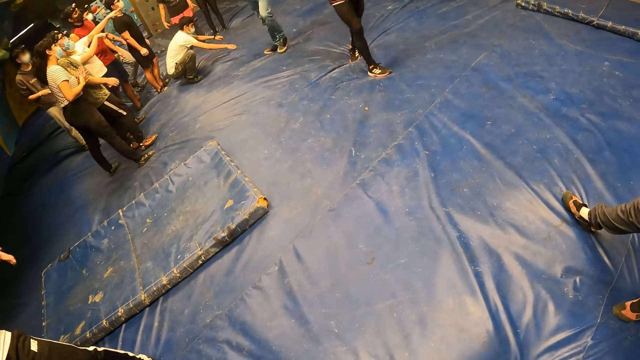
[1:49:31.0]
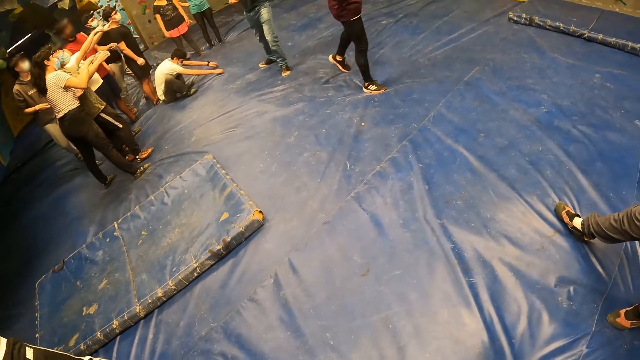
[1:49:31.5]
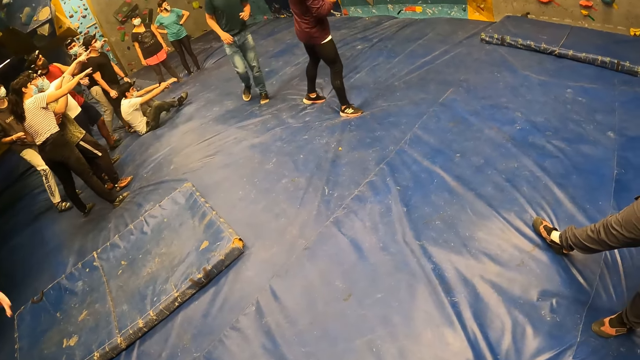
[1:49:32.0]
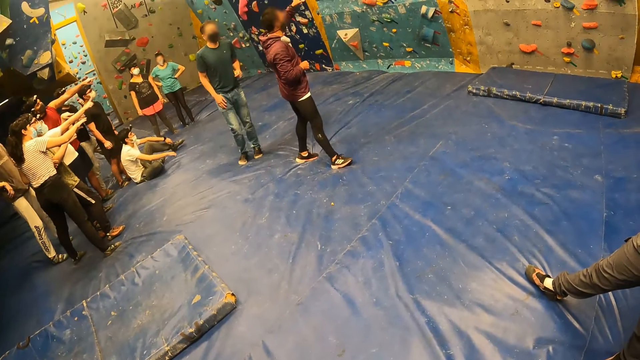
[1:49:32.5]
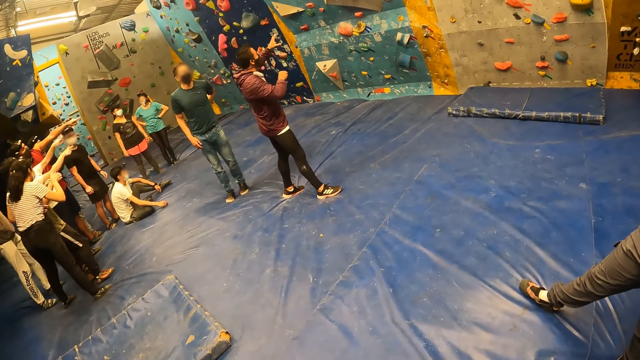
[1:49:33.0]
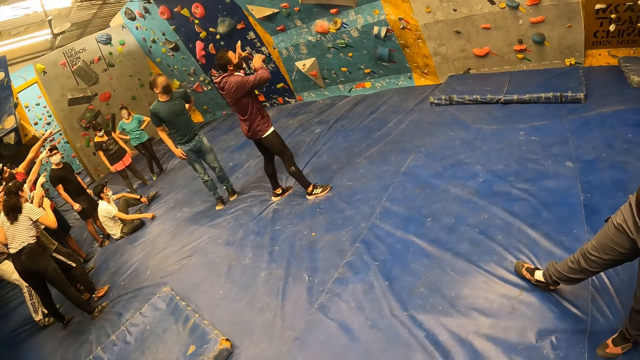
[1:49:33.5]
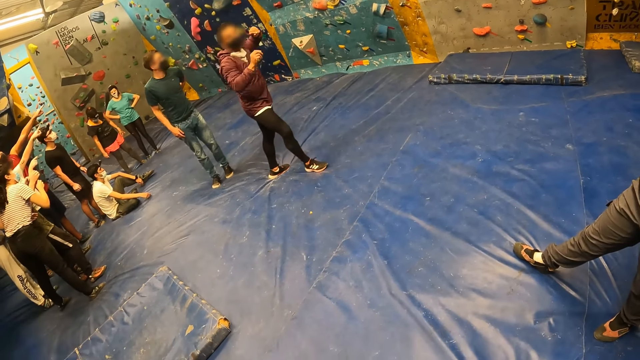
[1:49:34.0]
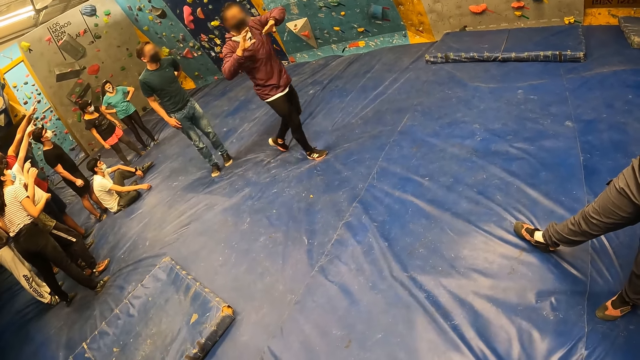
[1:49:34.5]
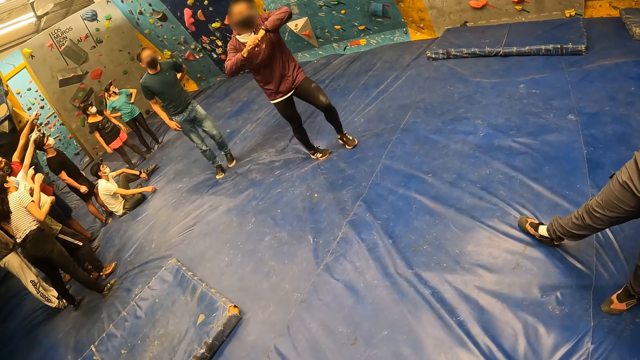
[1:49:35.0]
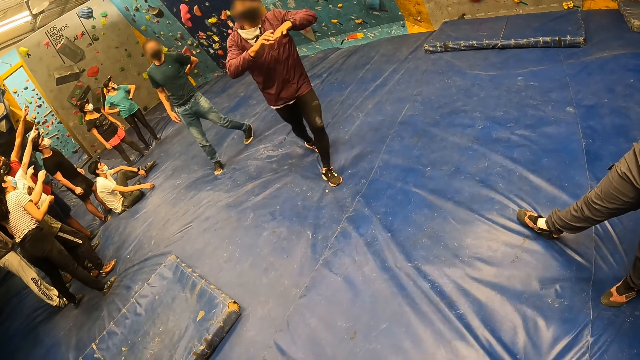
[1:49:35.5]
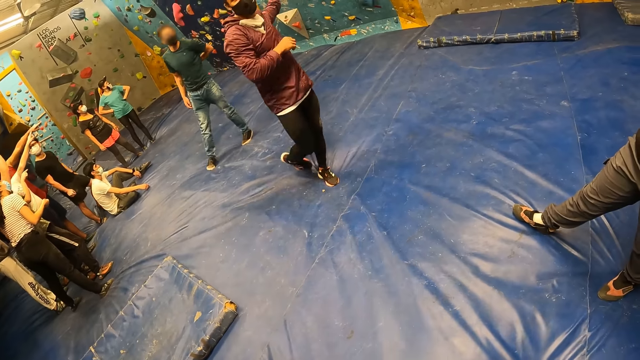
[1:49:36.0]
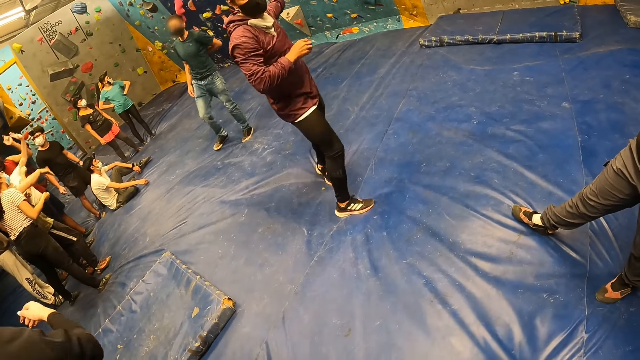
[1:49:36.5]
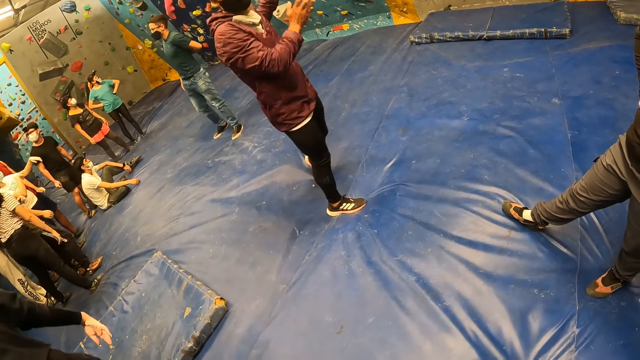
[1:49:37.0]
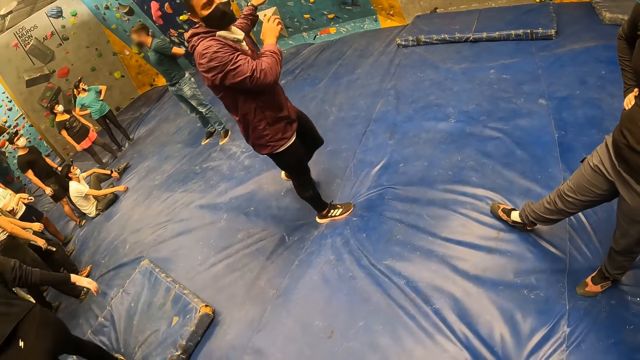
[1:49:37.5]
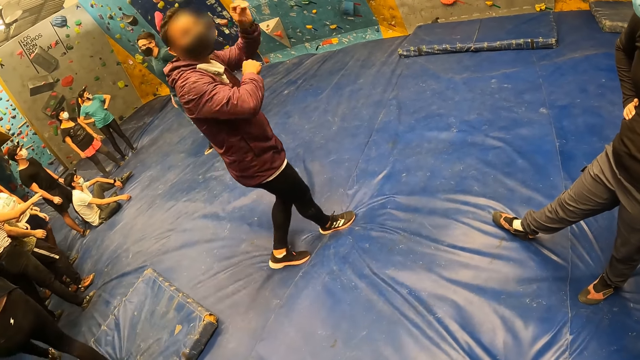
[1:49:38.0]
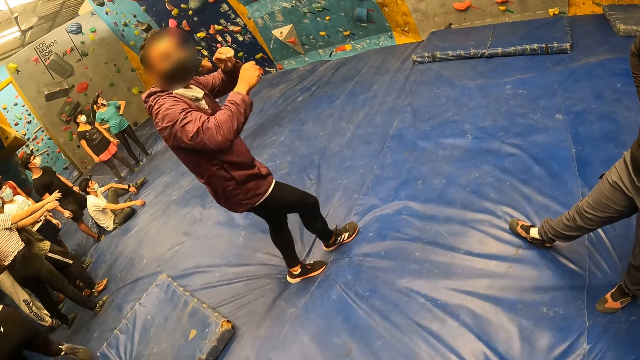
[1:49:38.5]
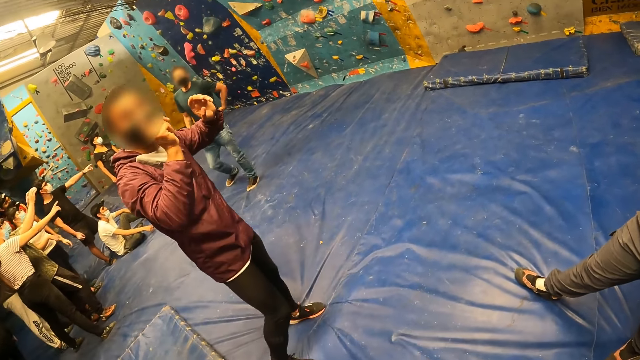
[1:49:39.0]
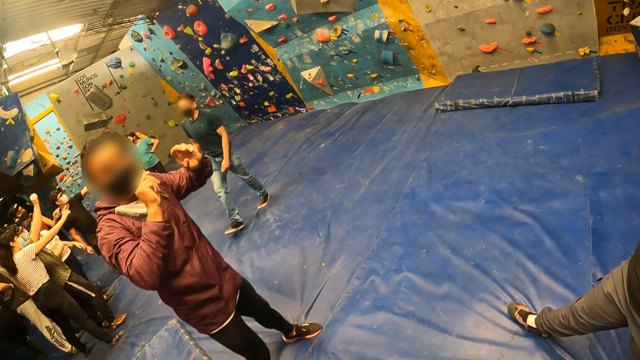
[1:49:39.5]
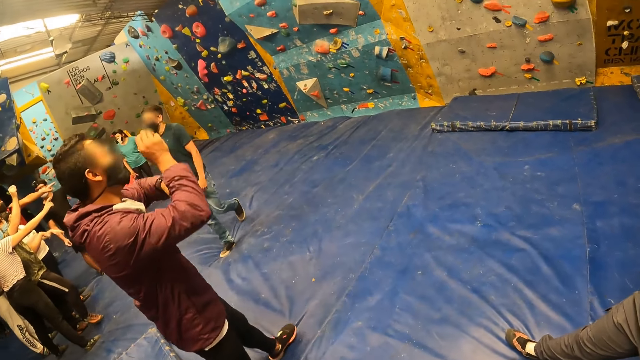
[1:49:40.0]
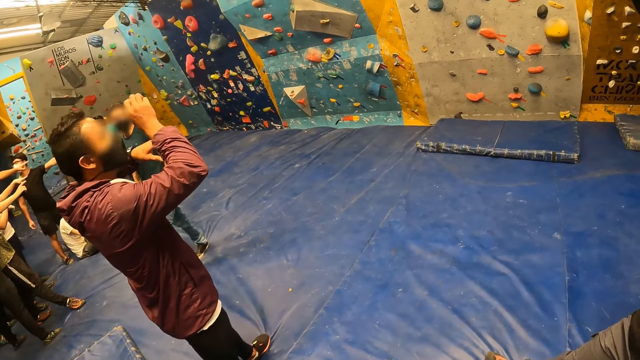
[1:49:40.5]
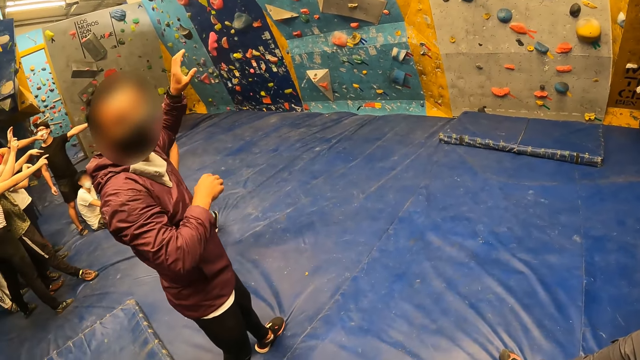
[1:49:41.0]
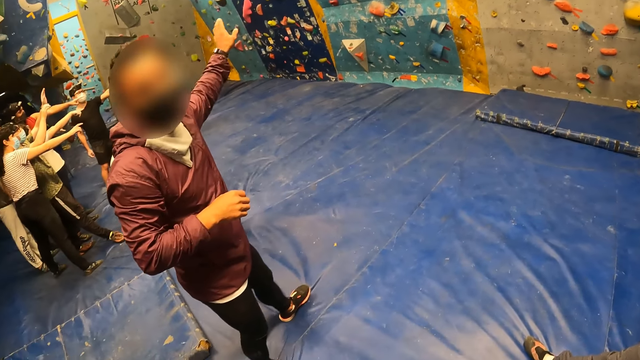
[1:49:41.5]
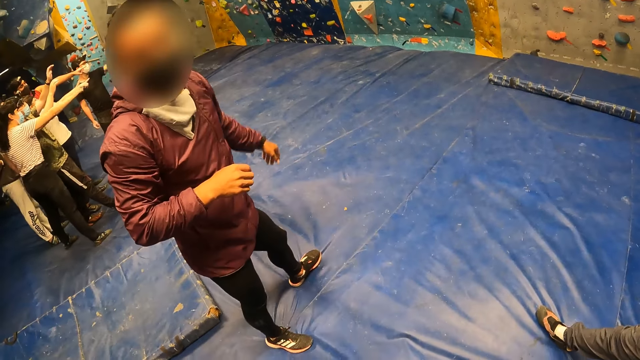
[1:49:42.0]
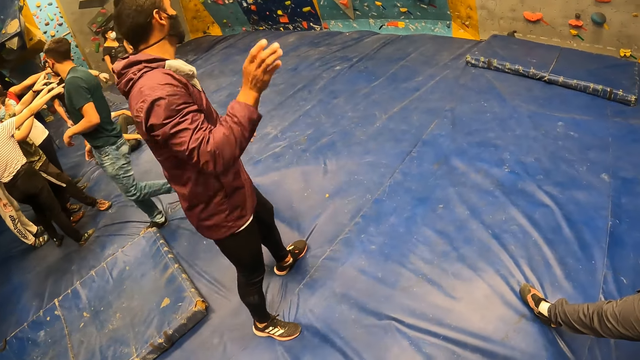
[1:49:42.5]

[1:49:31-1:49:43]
The camera wearer converses with a man. The man interacts with the camera wearer and a group of people.

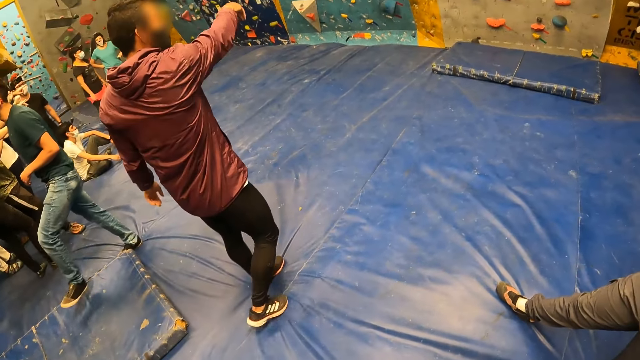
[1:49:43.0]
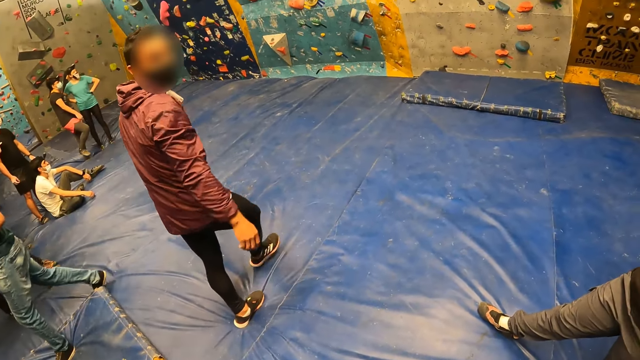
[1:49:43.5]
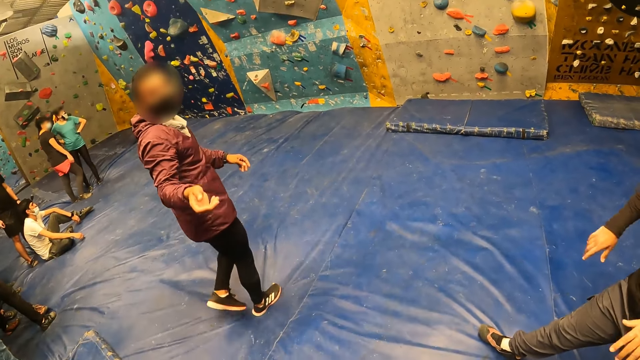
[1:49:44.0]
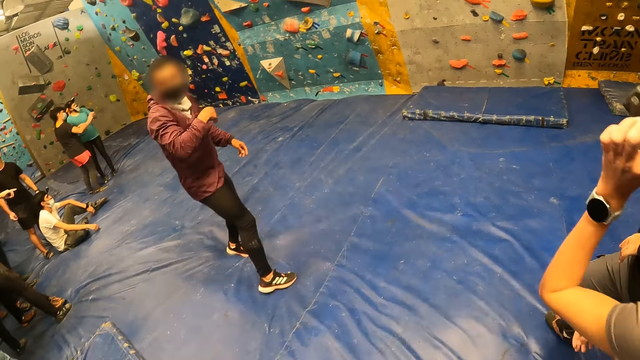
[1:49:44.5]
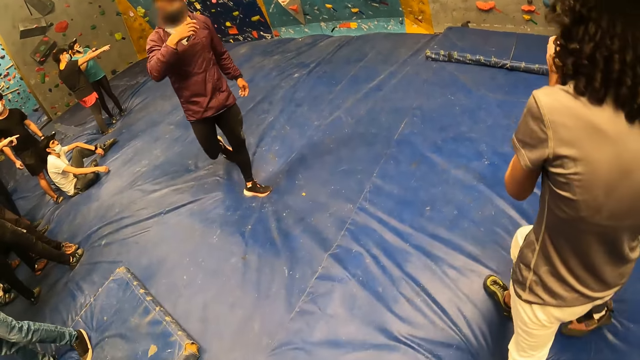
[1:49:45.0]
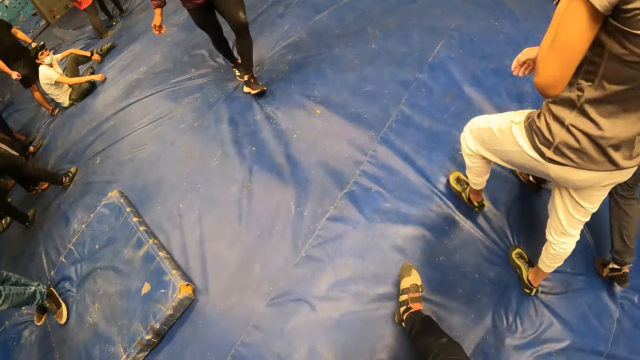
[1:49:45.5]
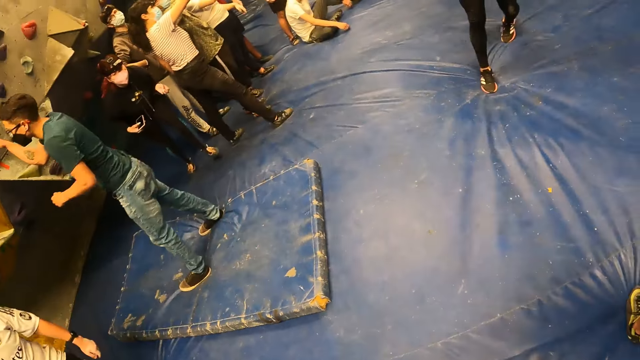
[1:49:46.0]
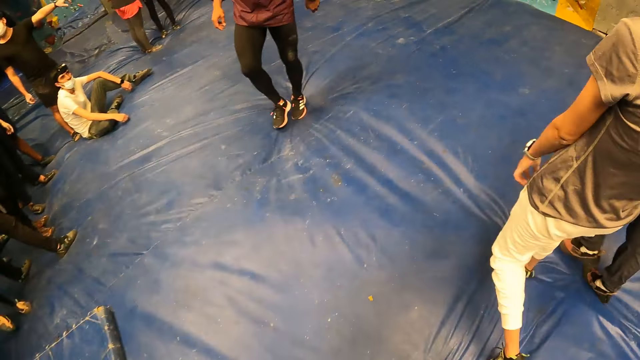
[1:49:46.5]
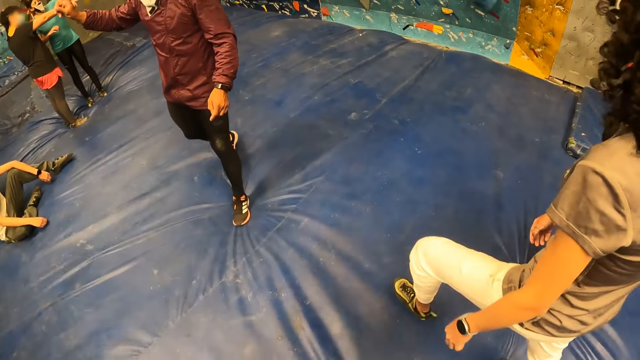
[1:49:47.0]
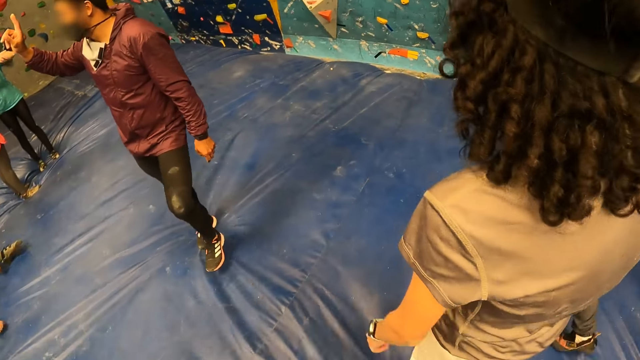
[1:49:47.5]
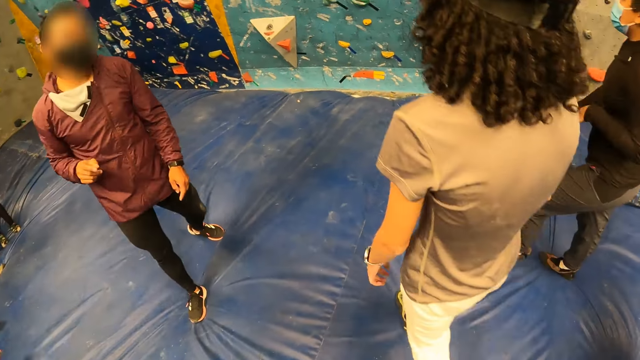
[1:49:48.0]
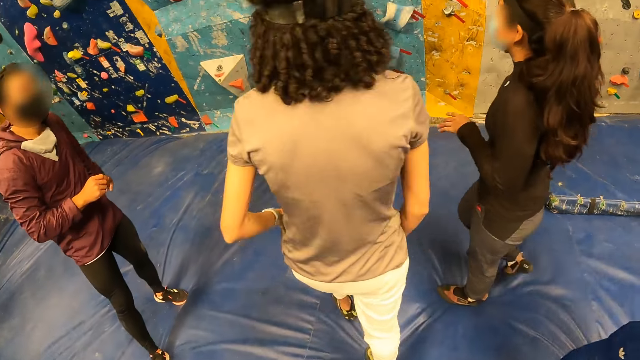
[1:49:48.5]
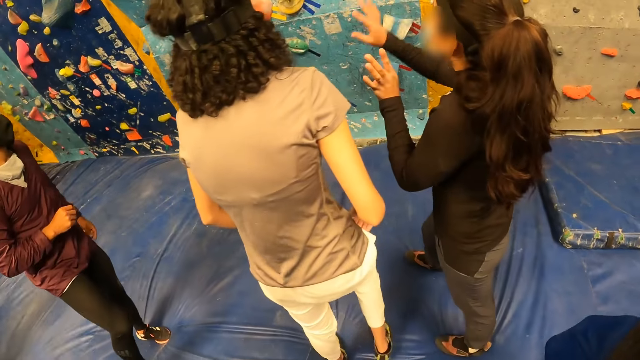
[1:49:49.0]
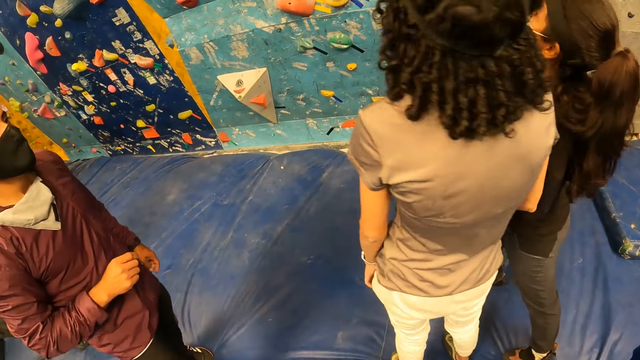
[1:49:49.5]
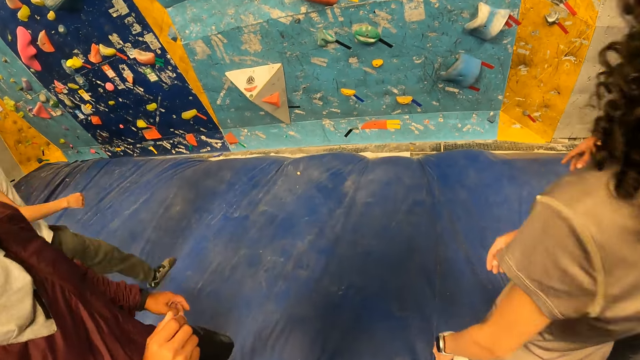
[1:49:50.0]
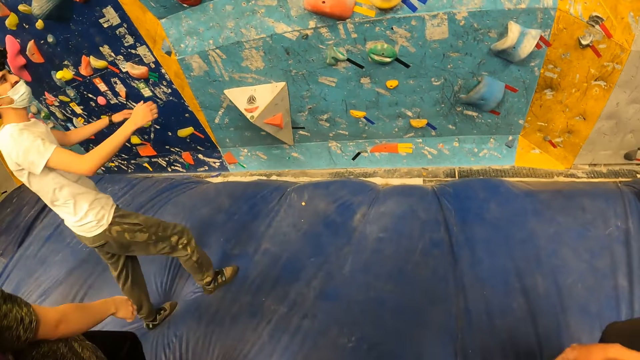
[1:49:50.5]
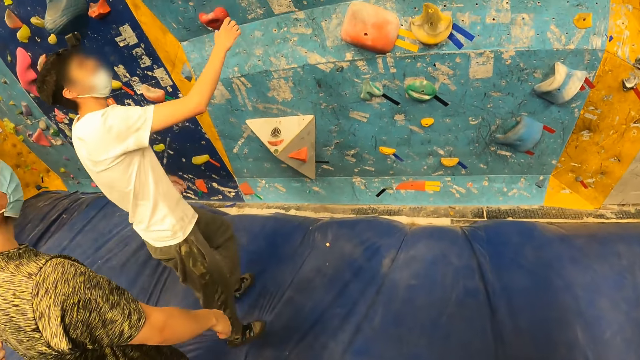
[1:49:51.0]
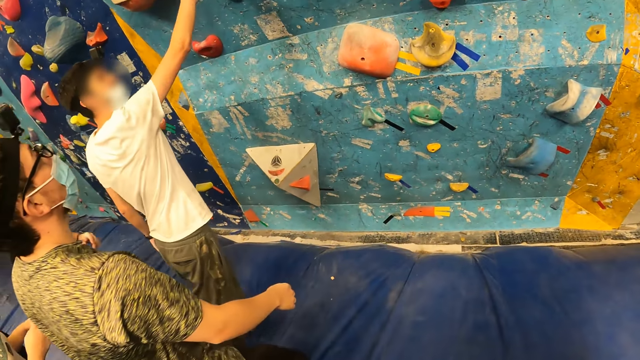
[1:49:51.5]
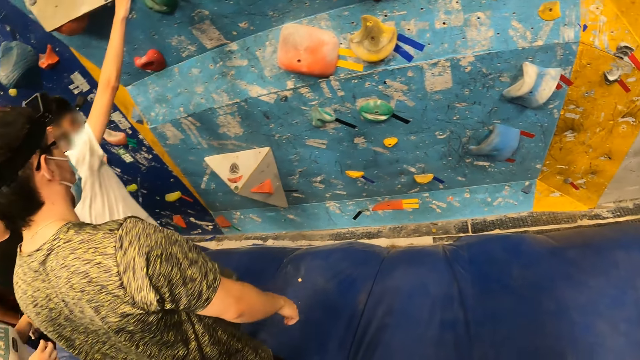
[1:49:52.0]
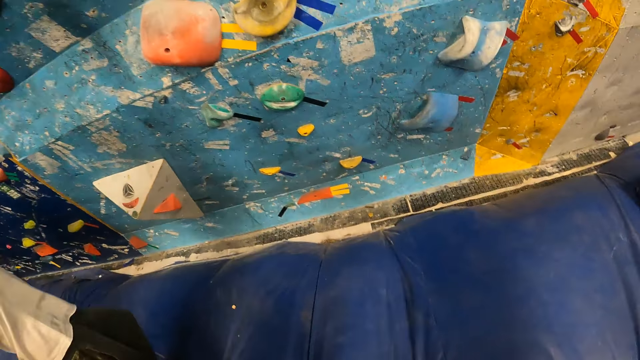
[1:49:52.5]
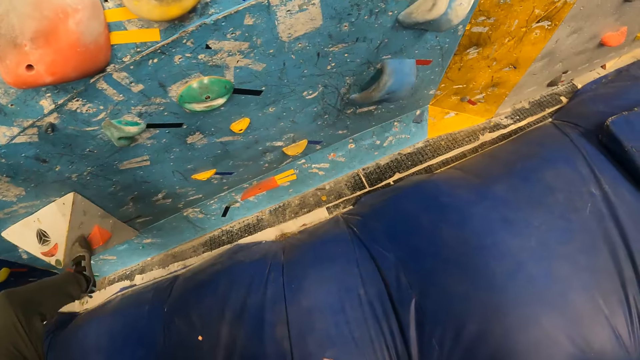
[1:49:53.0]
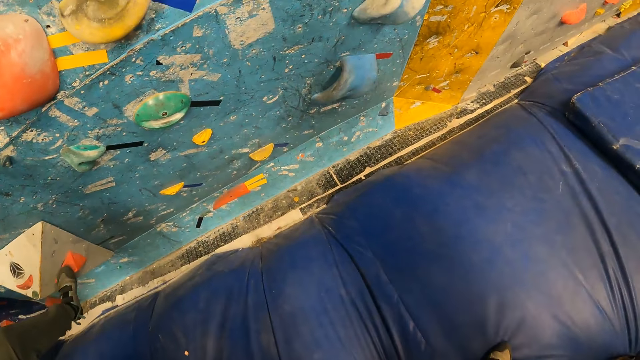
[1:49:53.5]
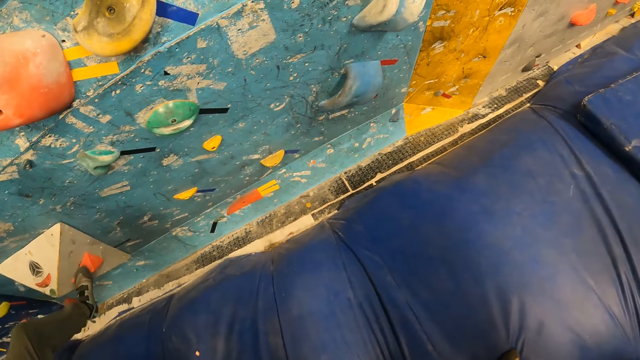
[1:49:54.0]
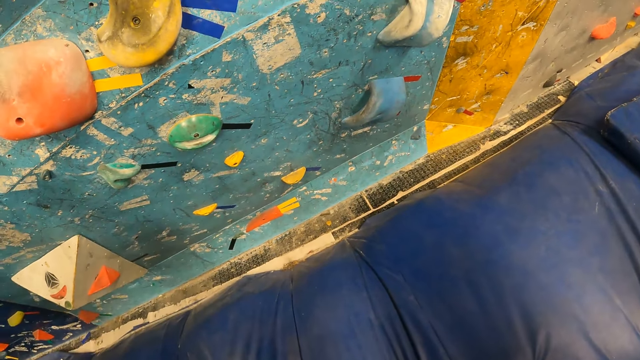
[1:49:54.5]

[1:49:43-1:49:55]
The camera wearer walks towards the bouldering wall.
